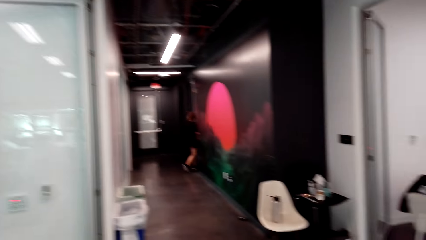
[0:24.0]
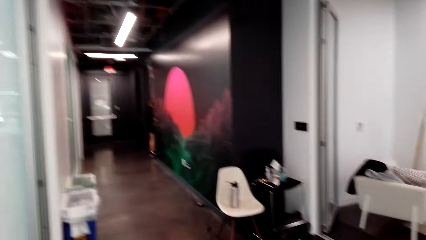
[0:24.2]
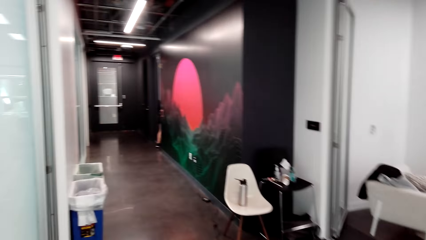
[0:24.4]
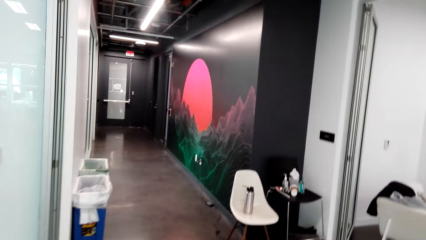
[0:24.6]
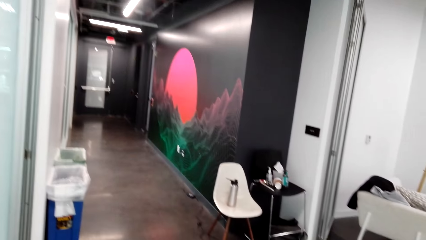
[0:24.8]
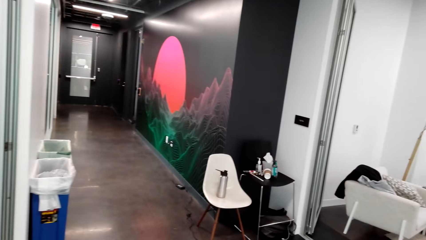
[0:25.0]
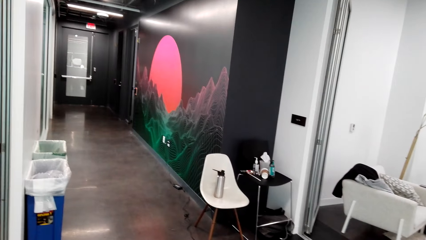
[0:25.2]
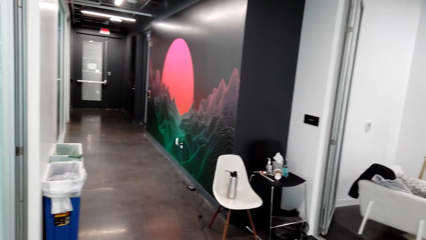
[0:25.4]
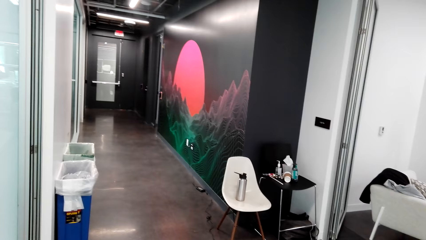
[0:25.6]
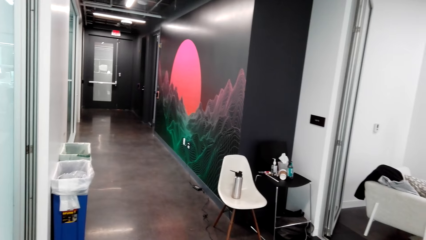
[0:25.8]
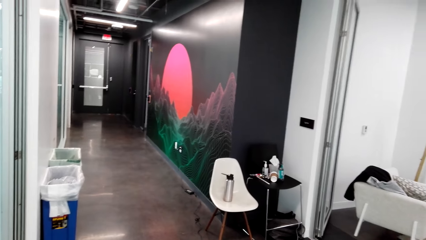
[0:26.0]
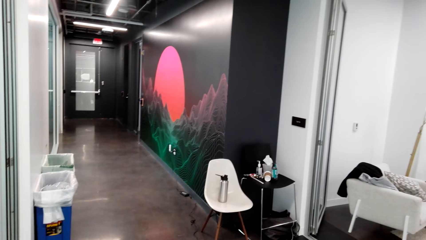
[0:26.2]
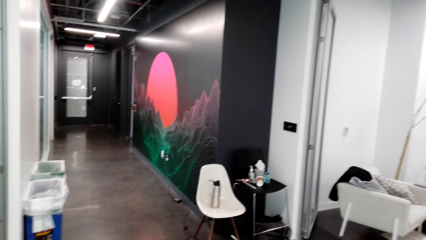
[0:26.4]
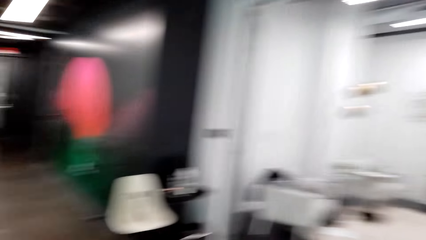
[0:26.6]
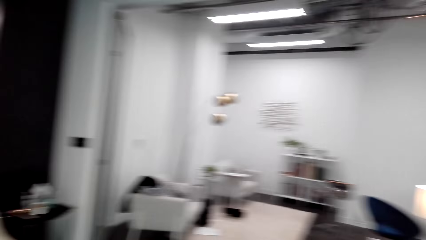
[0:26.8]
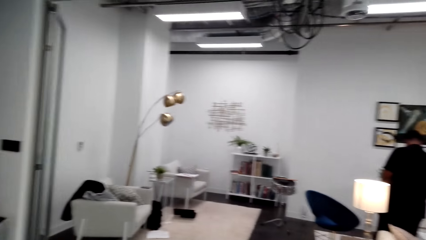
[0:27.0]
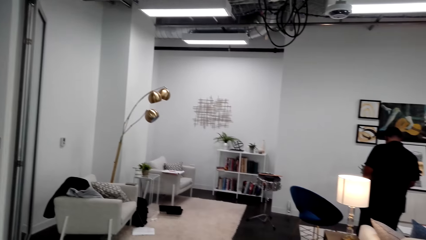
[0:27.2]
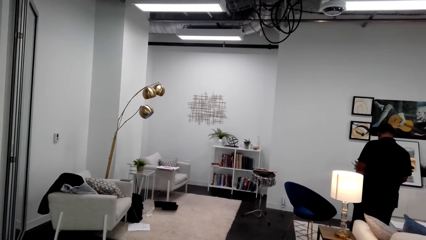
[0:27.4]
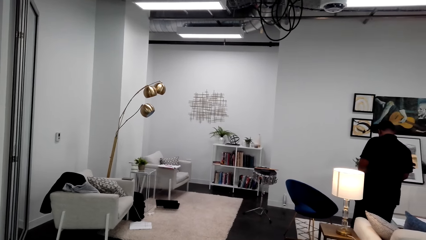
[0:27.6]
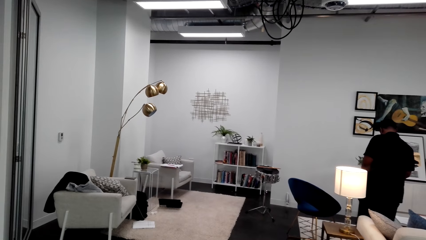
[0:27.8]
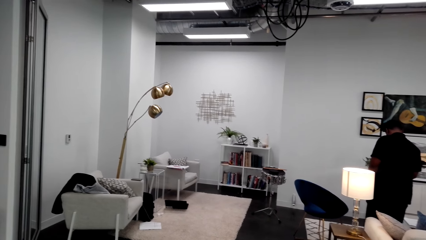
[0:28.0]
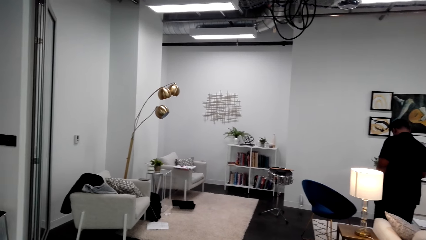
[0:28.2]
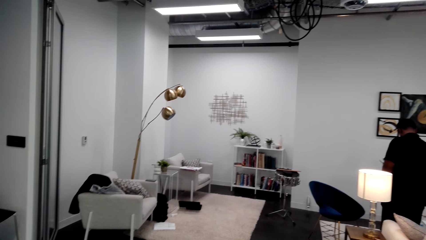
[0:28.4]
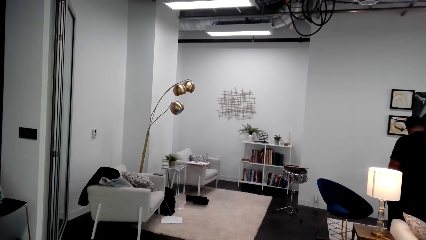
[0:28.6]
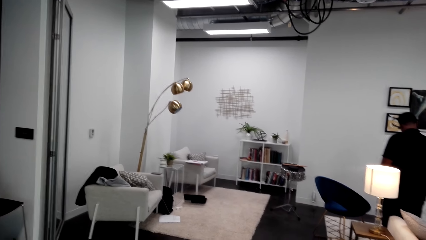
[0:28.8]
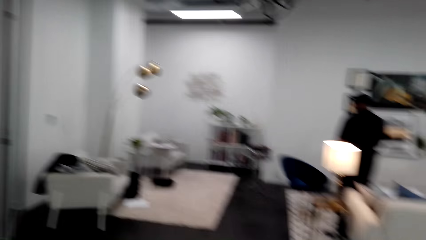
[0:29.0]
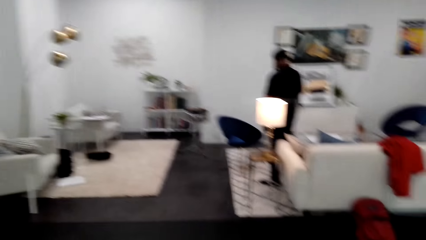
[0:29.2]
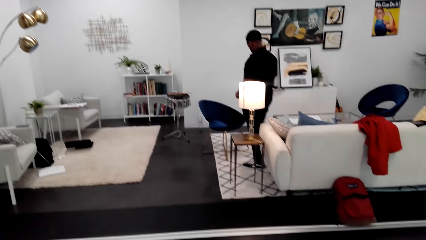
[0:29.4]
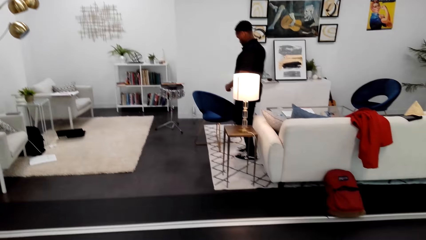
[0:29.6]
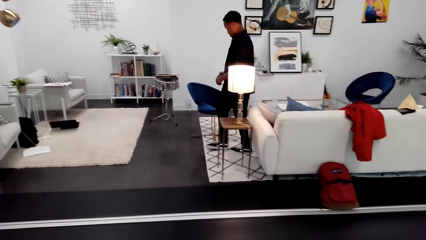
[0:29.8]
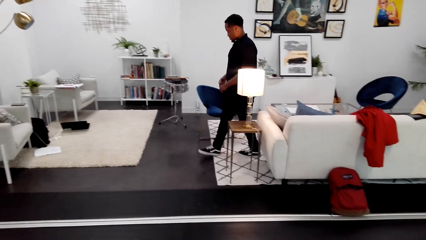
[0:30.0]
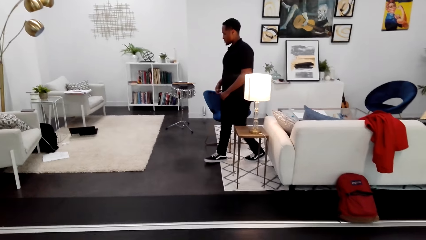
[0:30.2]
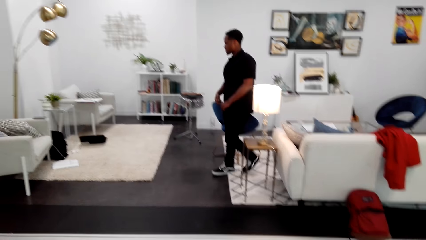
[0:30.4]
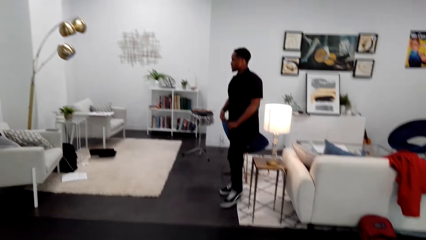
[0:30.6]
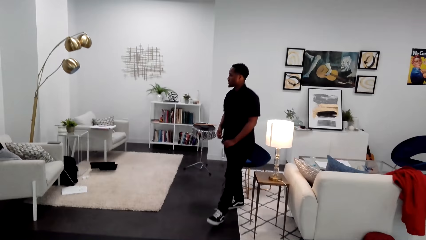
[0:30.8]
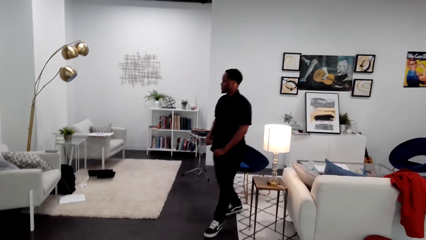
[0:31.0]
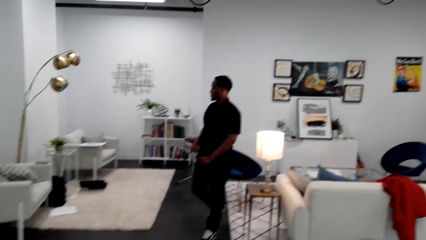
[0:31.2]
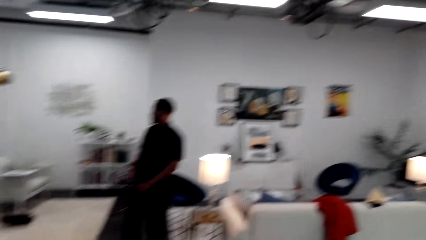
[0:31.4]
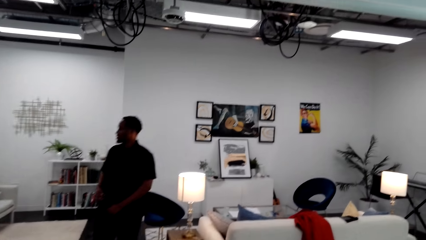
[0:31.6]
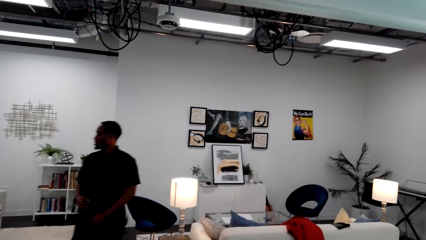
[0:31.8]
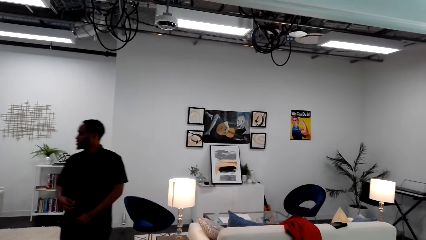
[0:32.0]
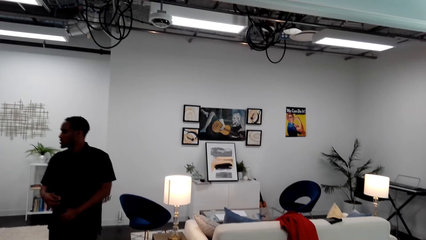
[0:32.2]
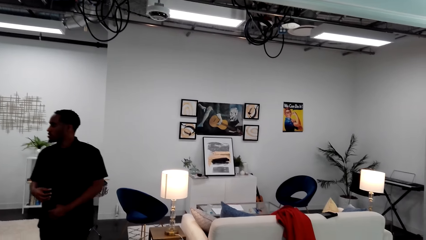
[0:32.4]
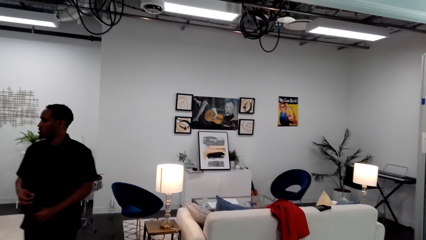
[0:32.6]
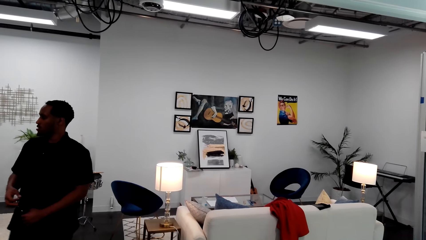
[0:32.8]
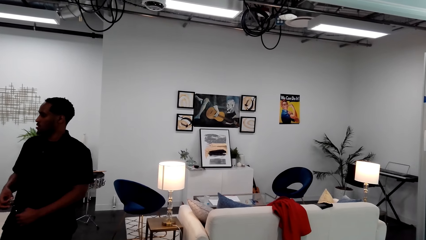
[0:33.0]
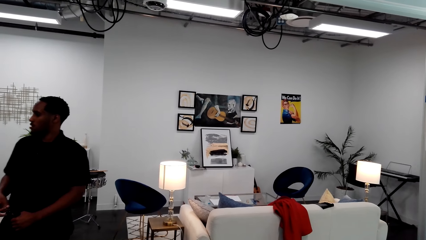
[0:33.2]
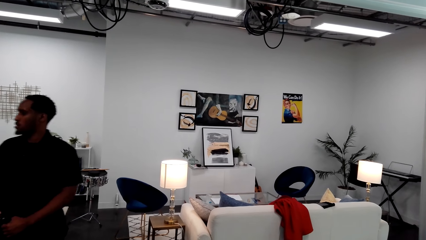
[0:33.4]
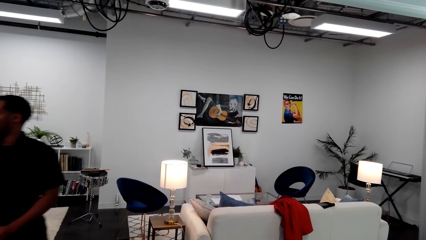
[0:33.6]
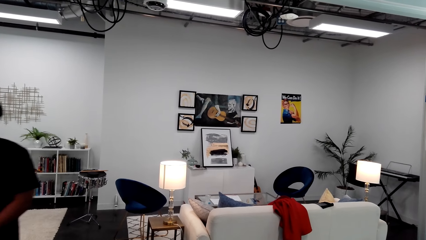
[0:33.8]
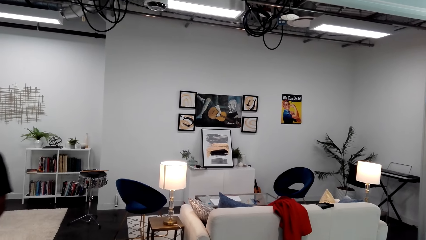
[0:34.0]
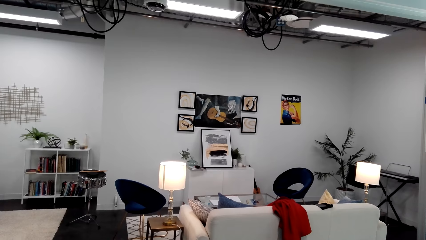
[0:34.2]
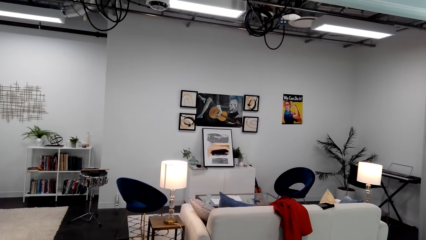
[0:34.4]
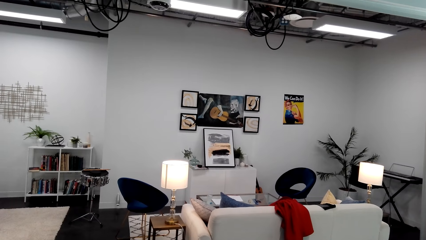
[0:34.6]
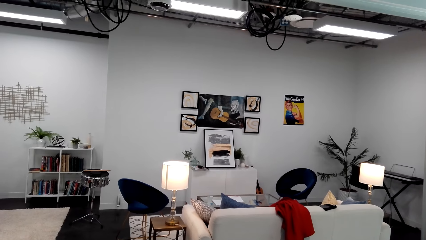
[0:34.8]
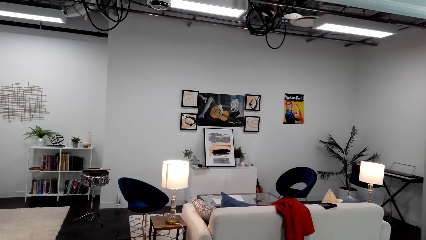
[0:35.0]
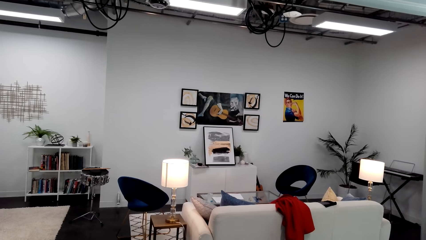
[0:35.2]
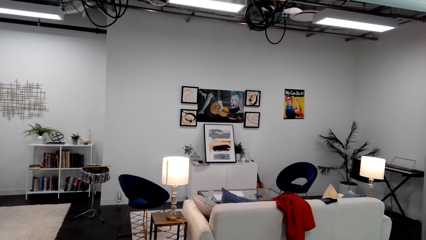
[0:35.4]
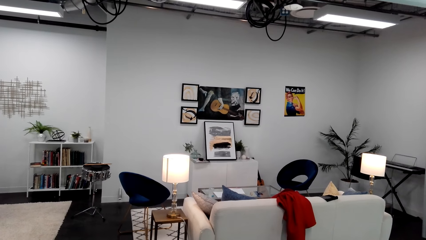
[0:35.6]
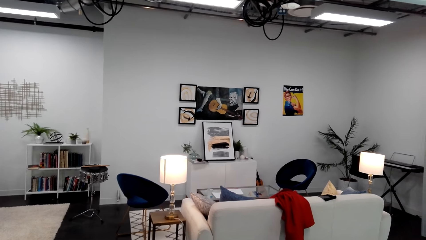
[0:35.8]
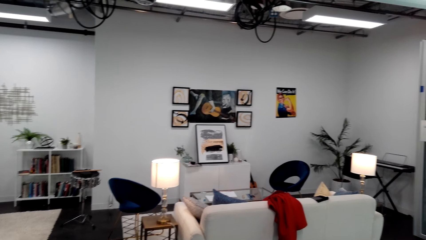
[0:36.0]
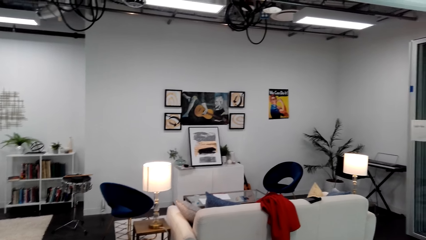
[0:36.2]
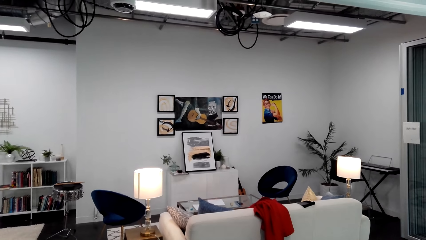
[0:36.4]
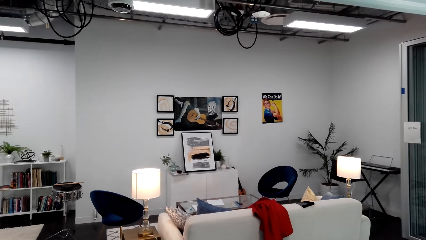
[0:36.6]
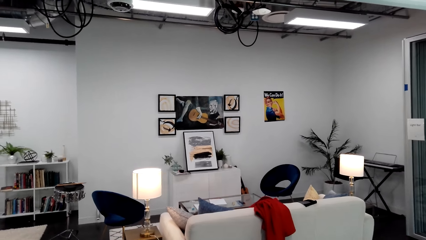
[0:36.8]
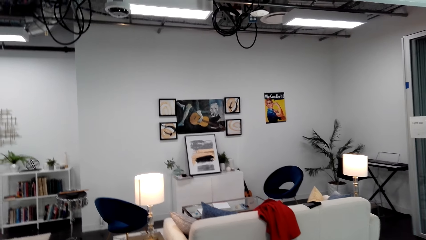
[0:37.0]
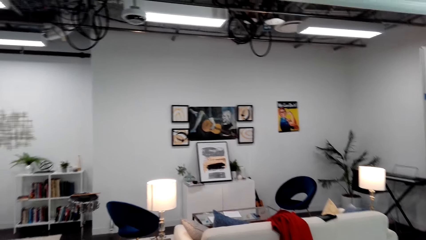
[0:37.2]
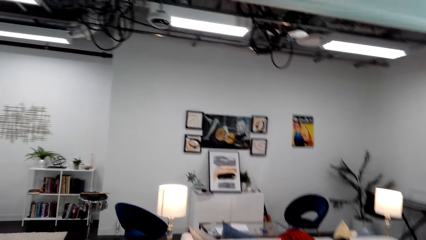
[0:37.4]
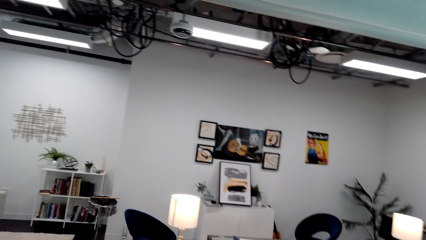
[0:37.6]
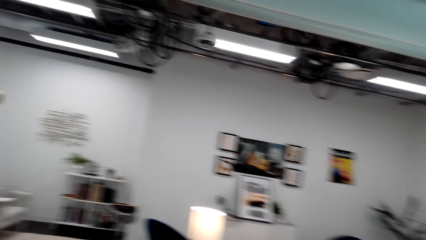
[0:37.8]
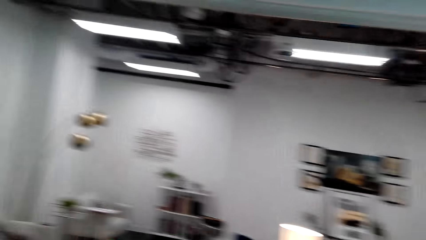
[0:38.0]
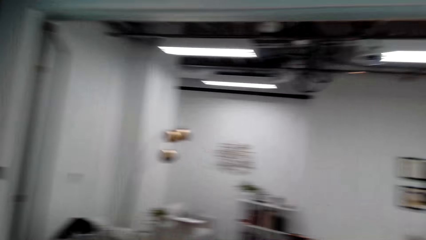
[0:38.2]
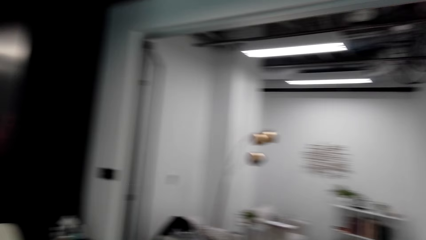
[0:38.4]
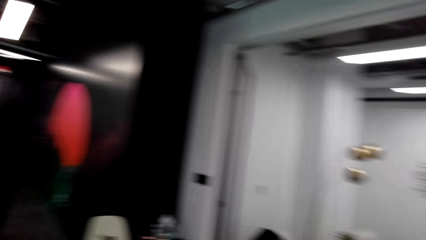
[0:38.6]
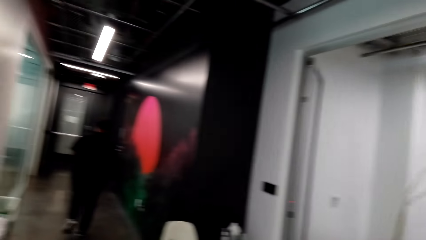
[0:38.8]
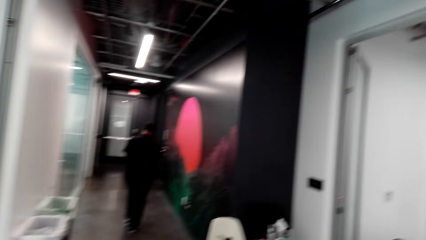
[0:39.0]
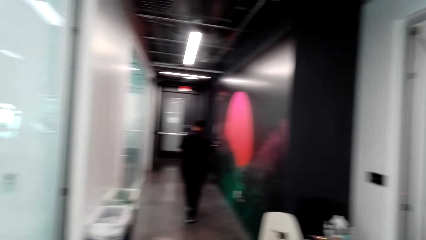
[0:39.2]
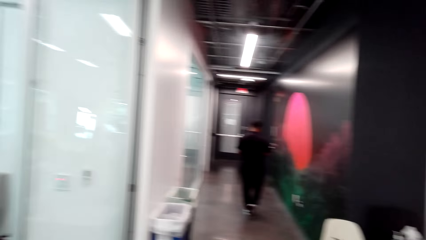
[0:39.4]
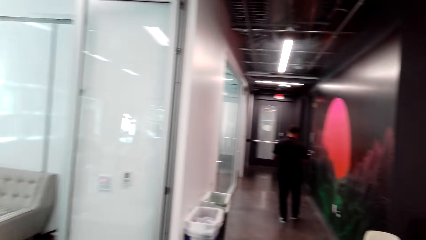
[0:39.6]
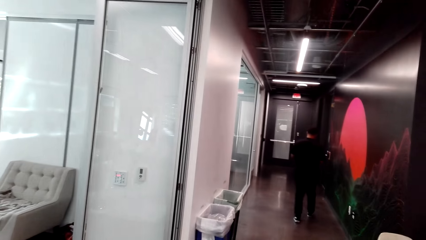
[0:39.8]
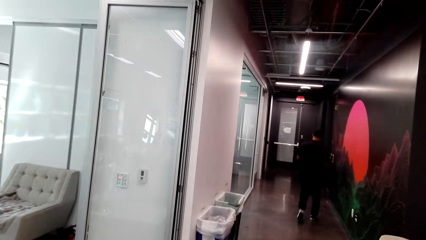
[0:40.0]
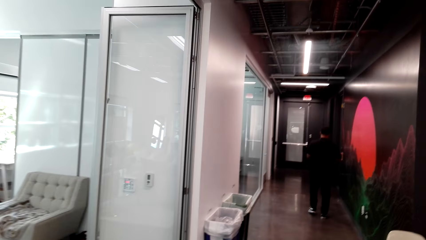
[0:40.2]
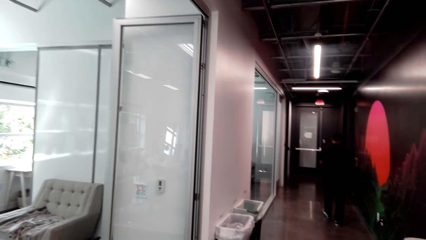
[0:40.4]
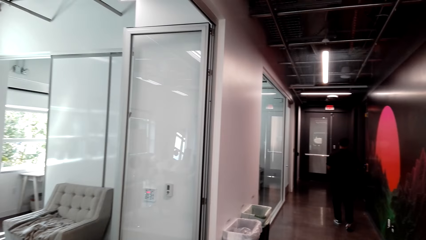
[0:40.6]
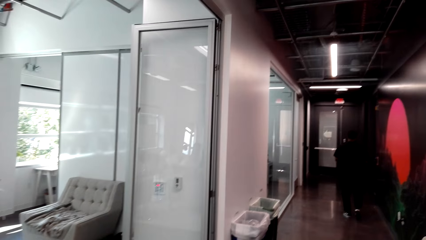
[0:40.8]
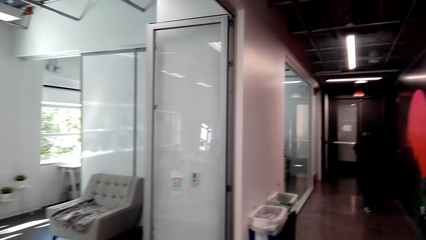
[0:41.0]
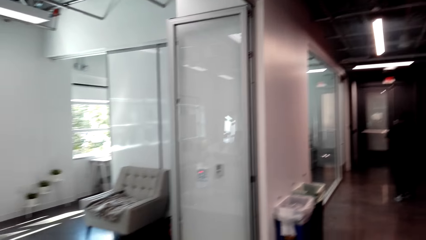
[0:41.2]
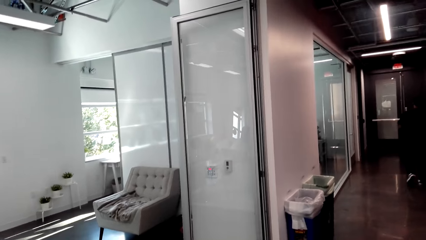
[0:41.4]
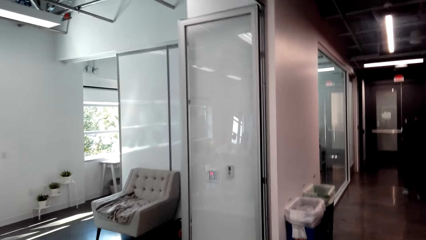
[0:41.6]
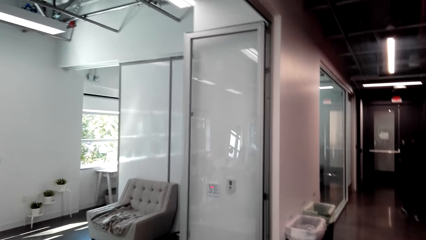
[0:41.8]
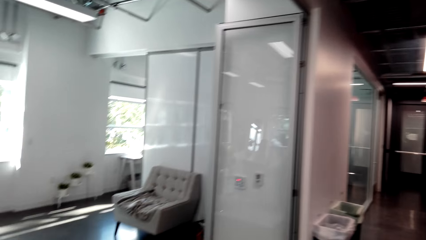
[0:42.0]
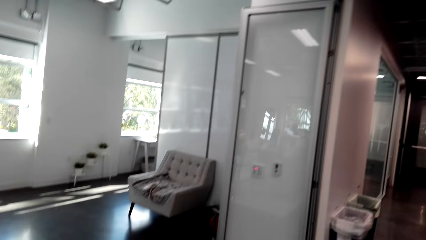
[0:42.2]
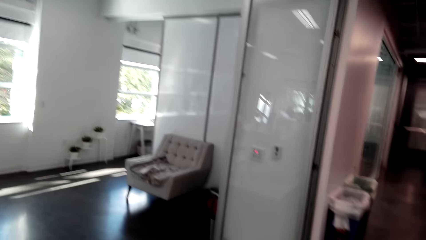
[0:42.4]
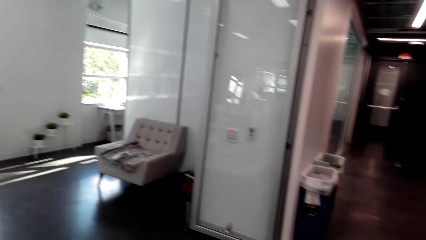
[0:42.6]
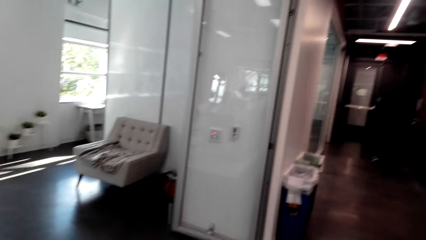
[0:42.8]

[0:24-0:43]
A person walks through a door. The camera wearer looks around. Another person stares at something. The camera wearer looks around. The other person walks around. A man walks away. The camera wearer moves around. The other person walks around. The camera wearer looks around.
